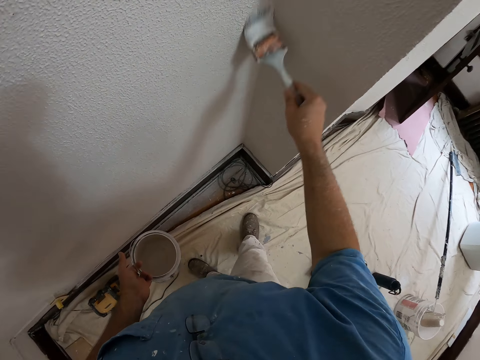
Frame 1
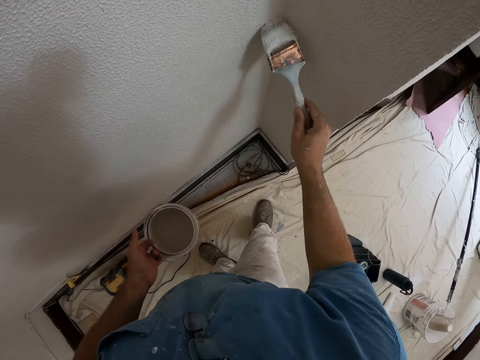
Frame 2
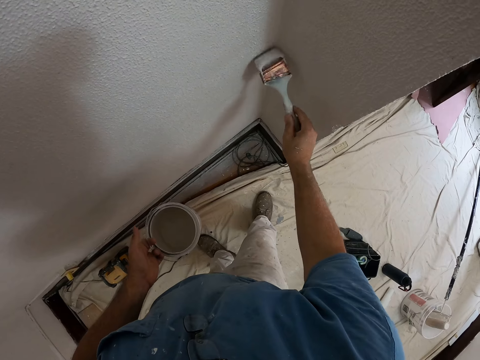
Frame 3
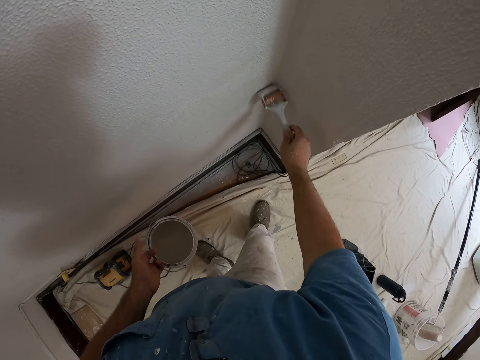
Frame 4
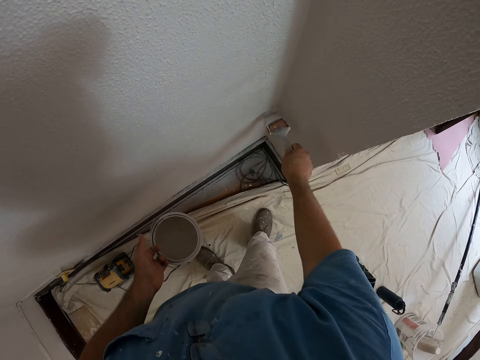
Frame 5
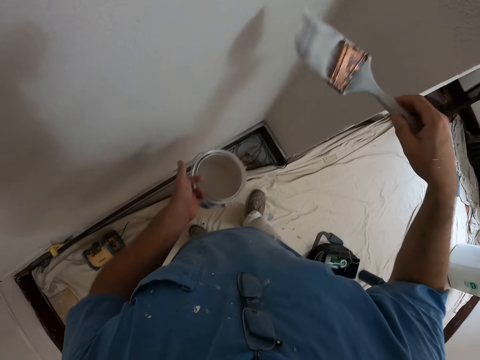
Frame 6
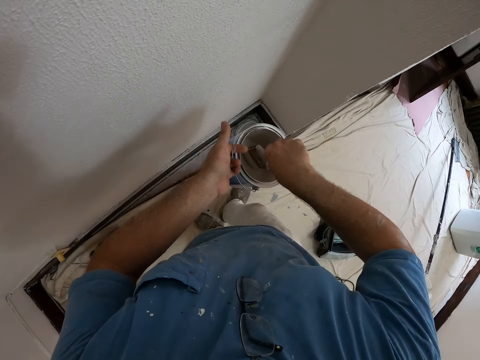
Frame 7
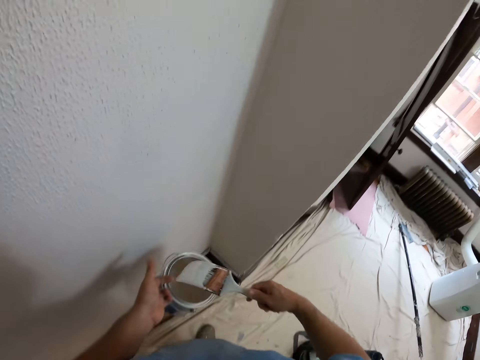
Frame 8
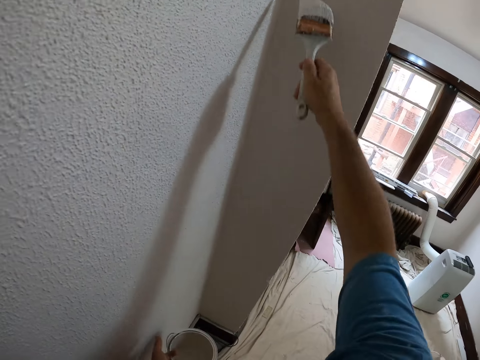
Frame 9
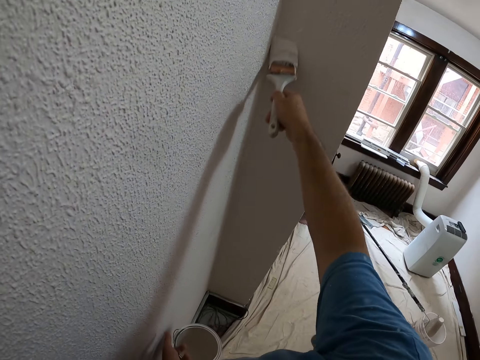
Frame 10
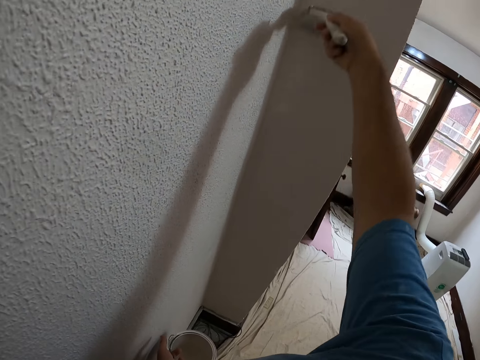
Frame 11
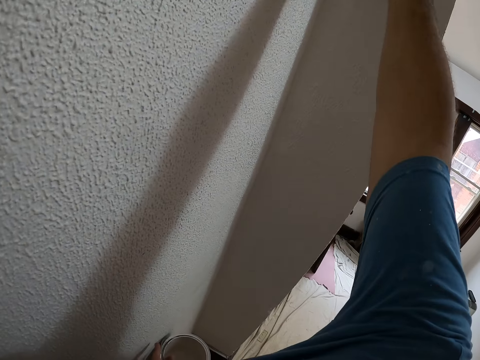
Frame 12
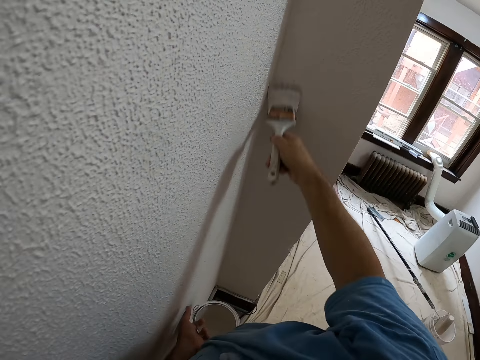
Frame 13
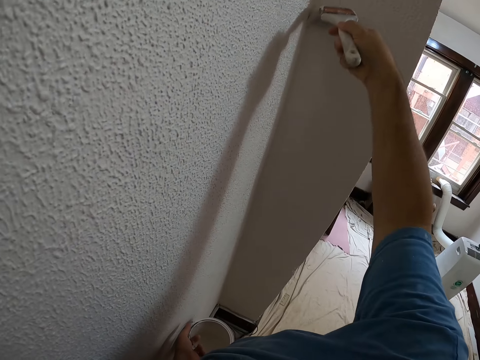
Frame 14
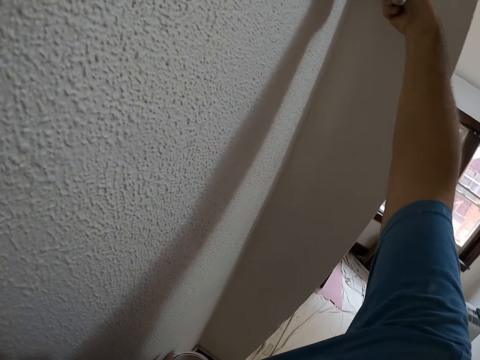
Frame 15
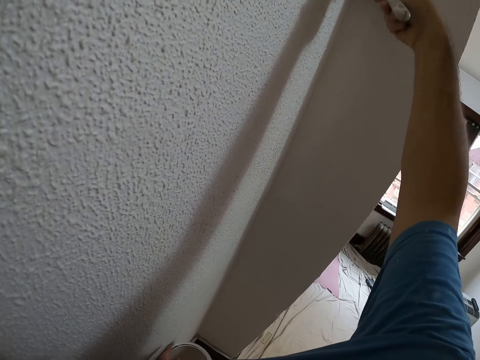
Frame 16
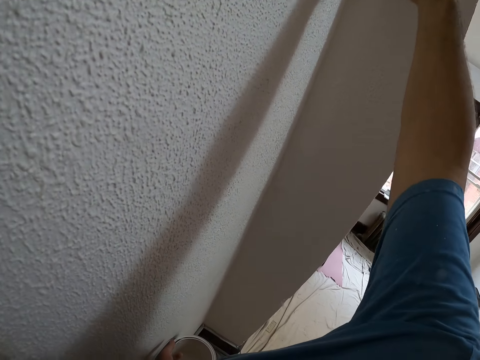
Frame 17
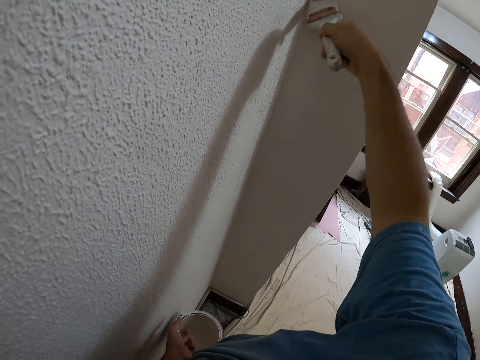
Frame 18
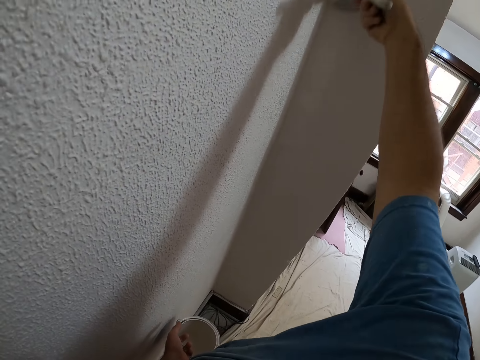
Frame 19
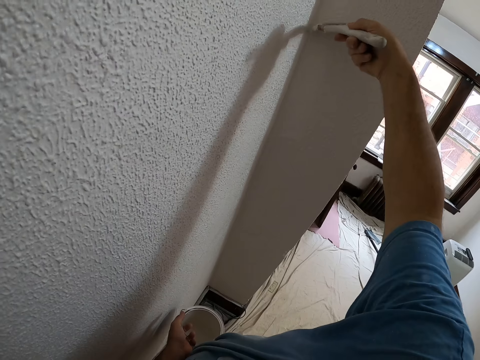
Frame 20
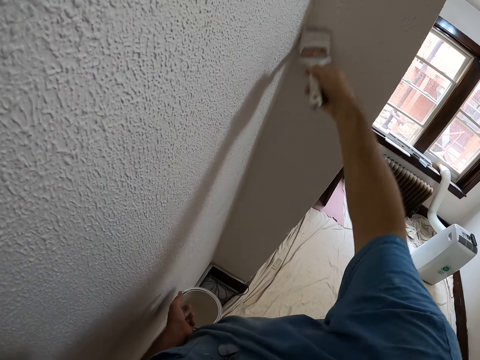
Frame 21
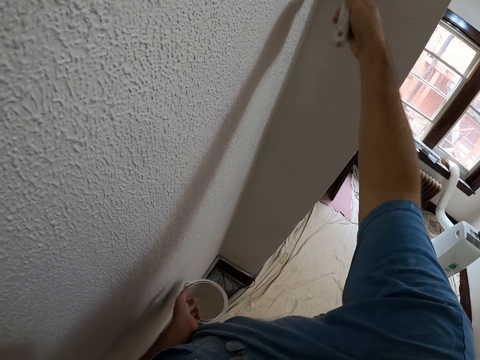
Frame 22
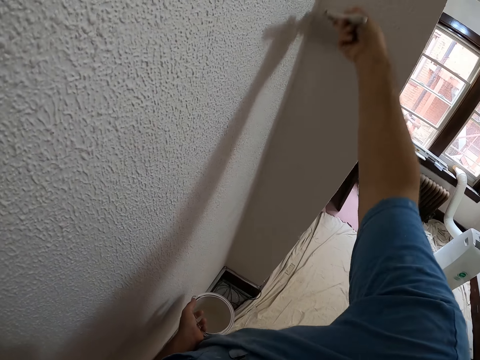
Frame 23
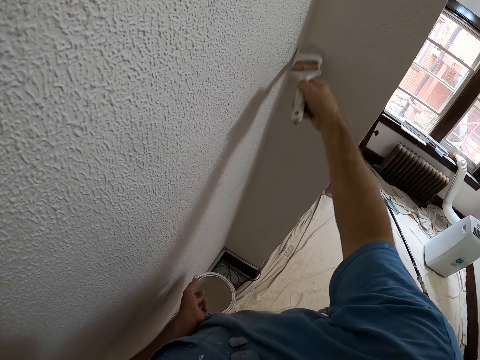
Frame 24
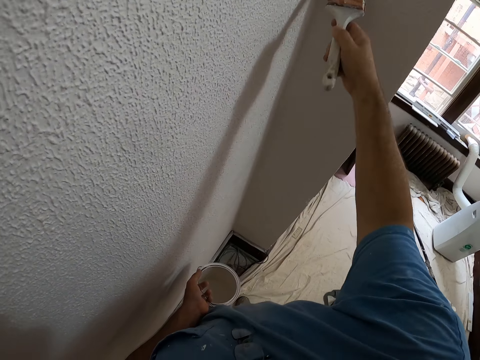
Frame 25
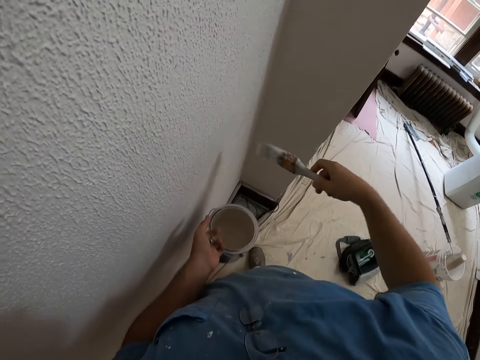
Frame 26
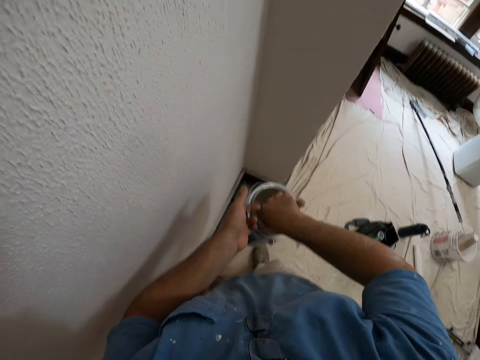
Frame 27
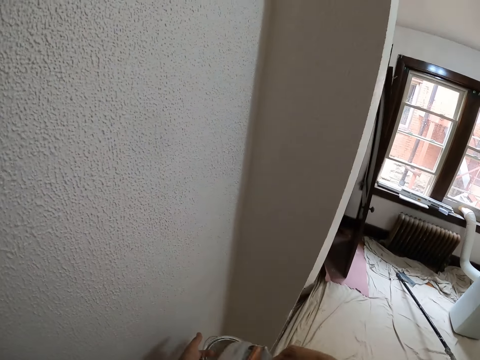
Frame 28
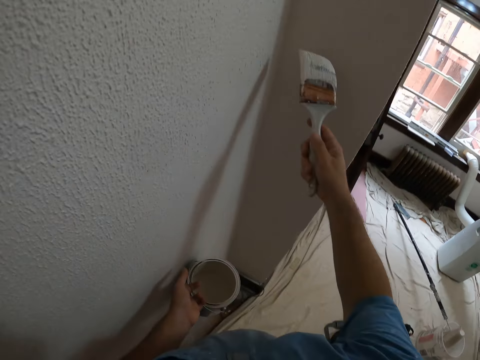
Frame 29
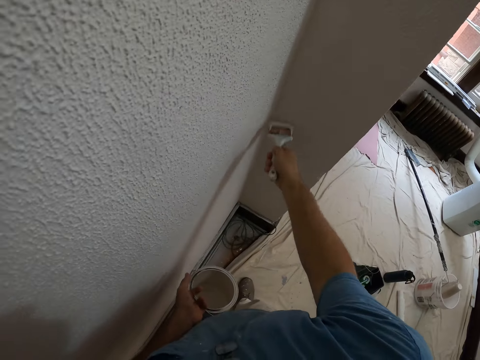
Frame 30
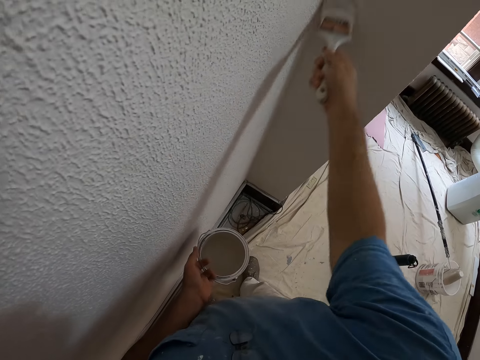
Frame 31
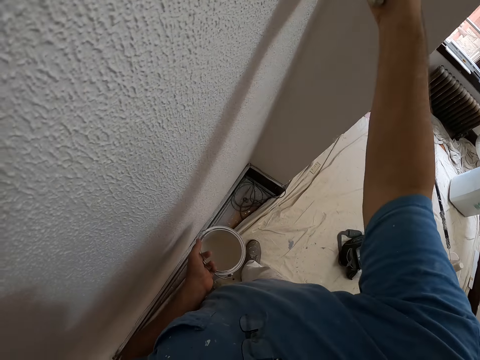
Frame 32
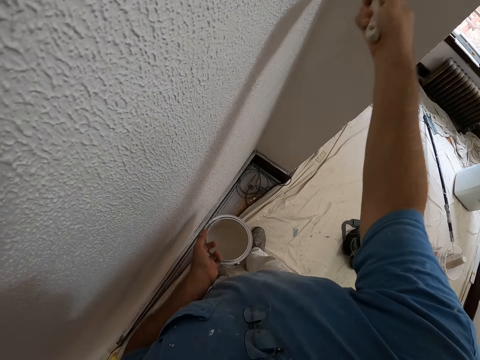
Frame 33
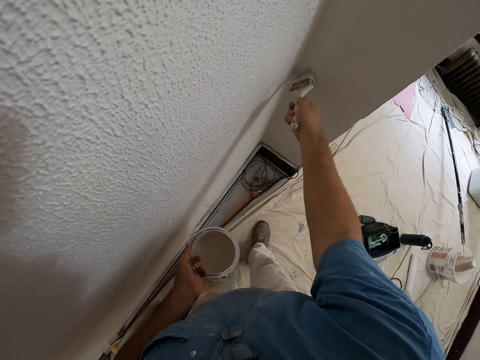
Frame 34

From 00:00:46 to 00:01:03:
The camera wearer scoops paint with the paint brush from the paint can. They paint a part of the wall with the brush. They scoop paint with the paint brush from the paint can. They paint a part of the wall with the brush.

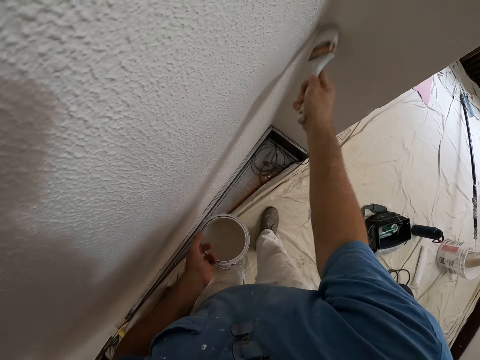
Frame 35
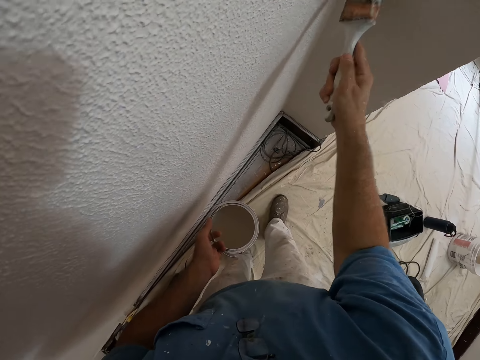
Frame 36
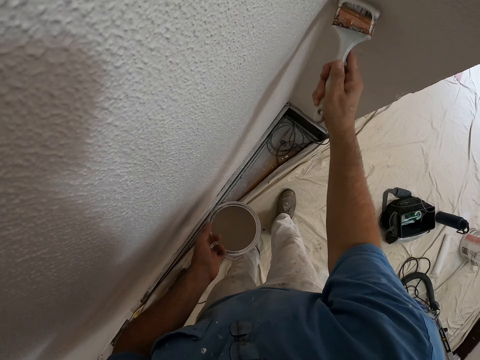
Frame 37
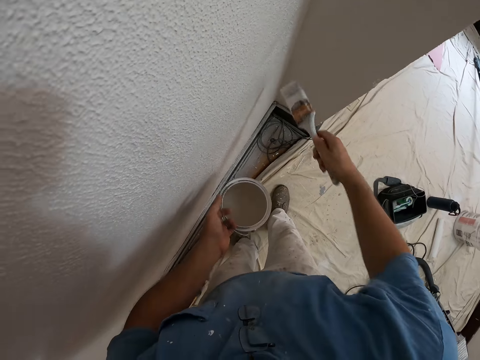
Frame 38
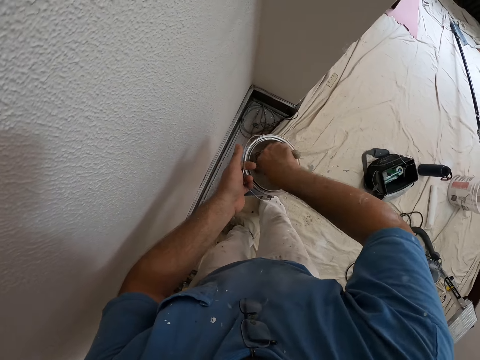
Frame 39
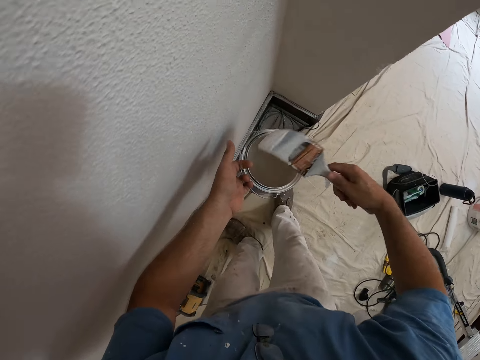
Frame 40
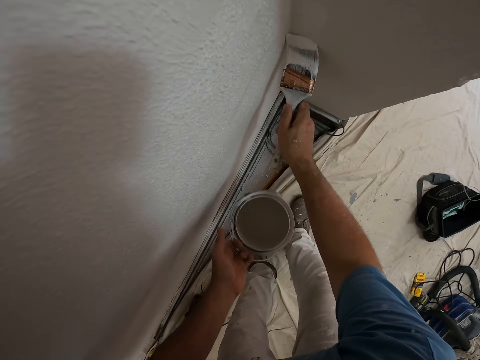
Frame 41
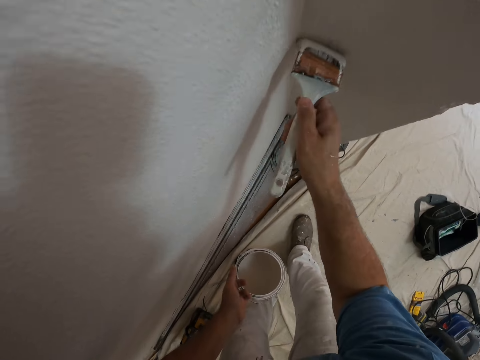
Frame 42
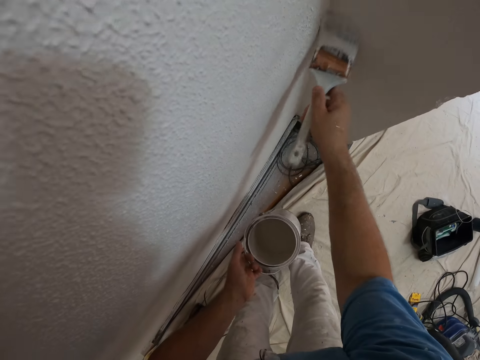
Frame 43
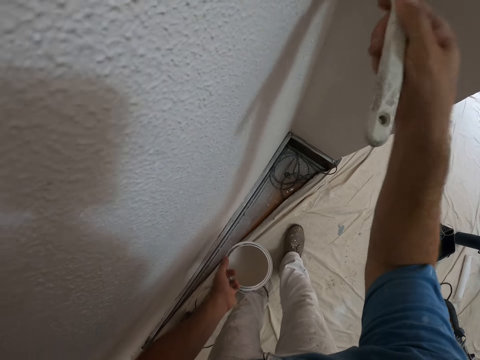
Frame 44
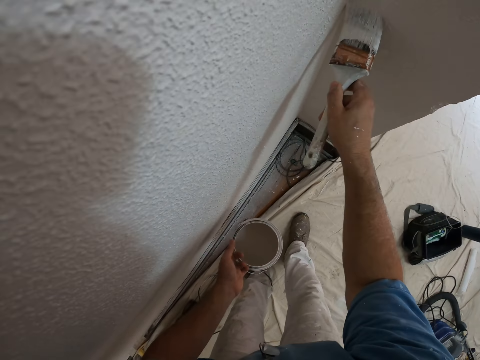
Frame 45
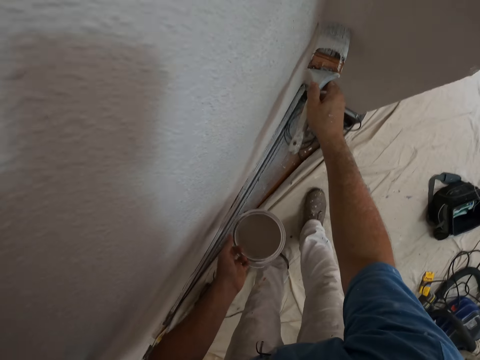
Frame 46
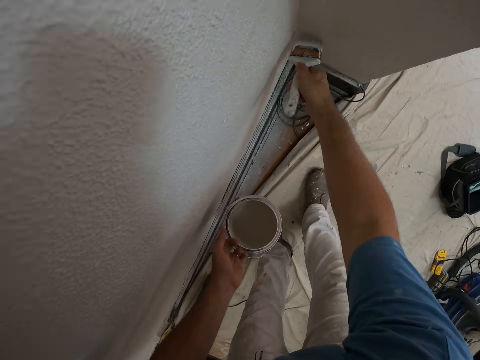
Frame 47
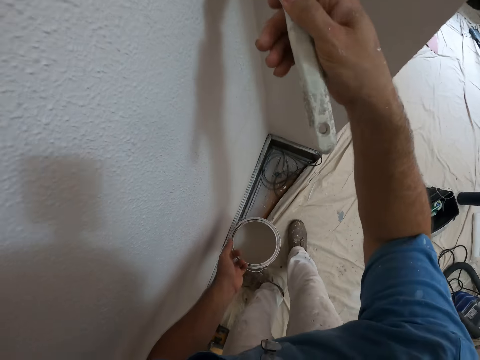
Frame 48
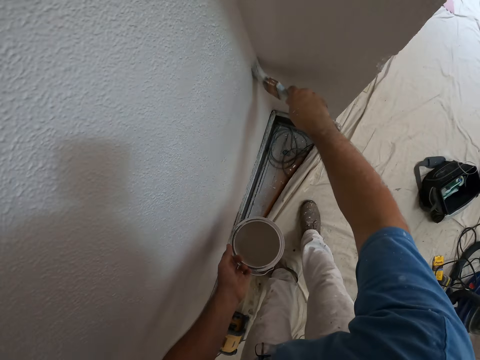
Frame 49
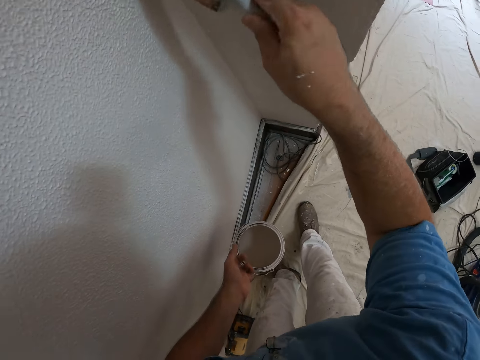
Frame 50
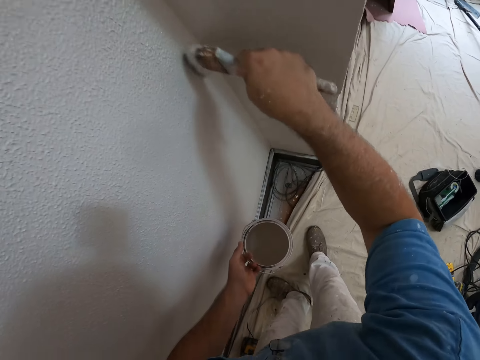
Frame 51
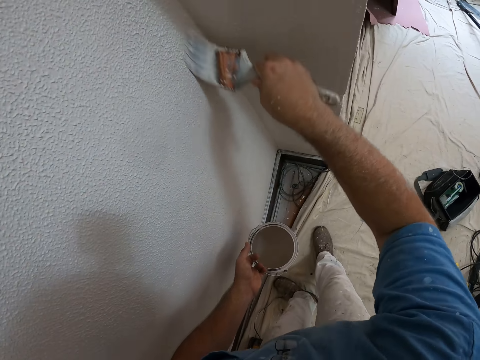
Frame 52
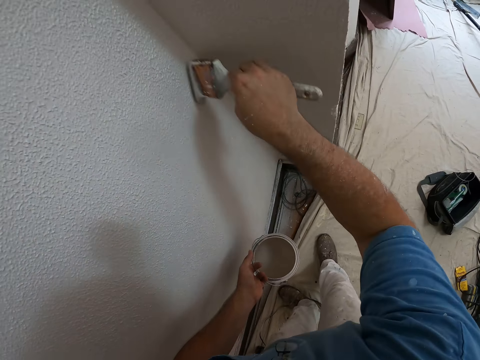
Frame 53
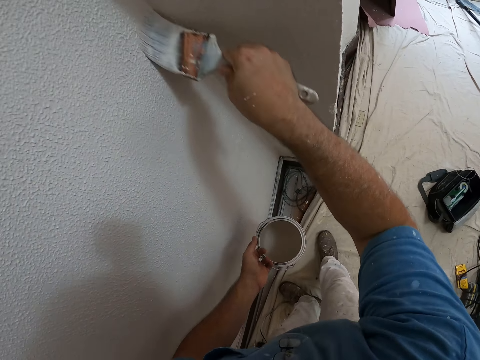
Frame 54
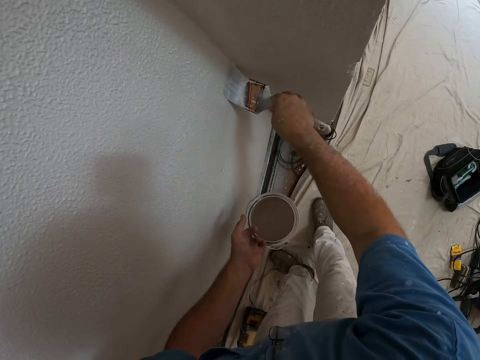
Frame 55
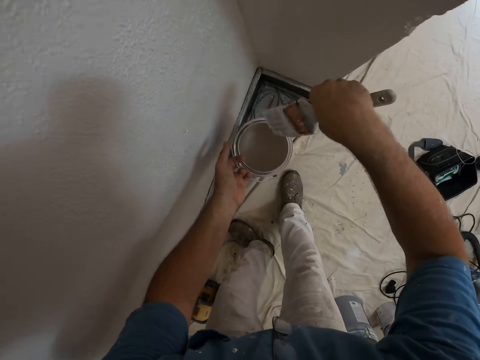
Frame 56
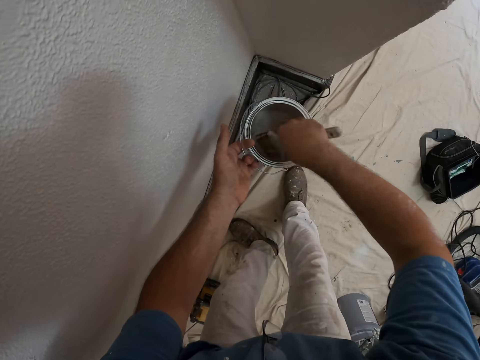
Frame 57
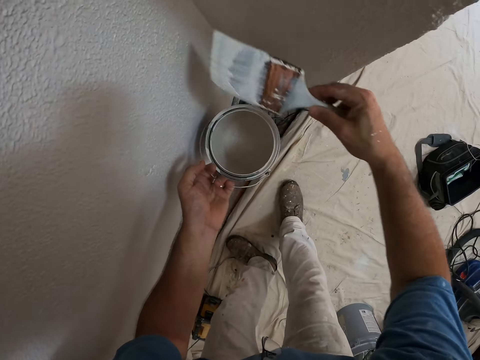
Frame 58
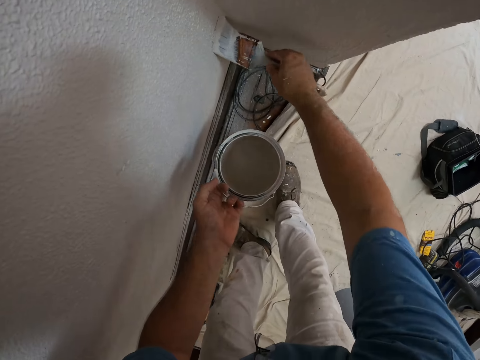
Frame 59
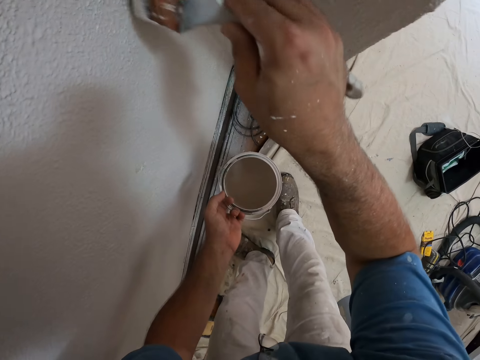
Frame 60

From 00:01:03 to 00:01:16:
The camera wearer scoops paint with the paint brush from the paint can. They paint a part of the wall with the brush. They scoop paint with the paint brush from the paint can. They paint a part of the wall with the brush.
